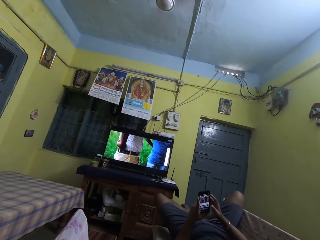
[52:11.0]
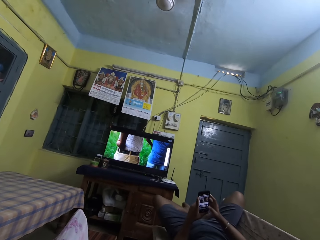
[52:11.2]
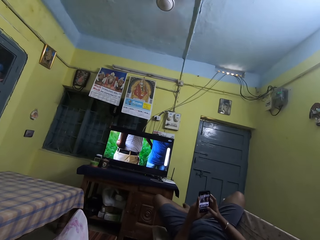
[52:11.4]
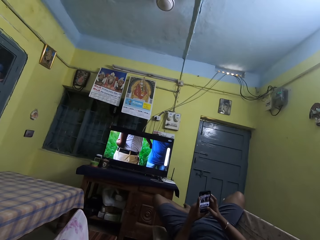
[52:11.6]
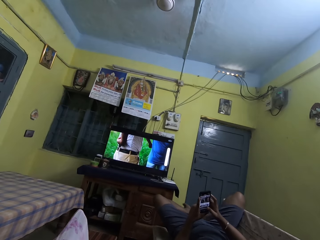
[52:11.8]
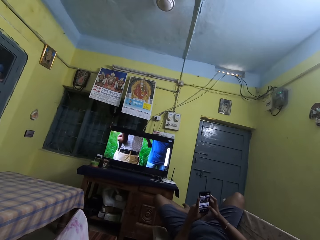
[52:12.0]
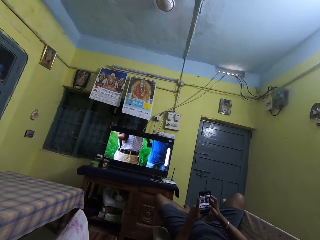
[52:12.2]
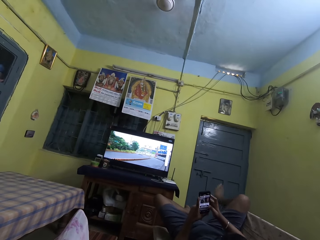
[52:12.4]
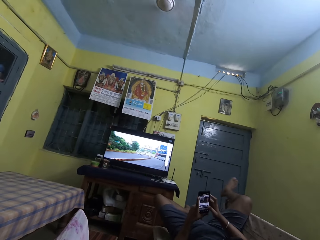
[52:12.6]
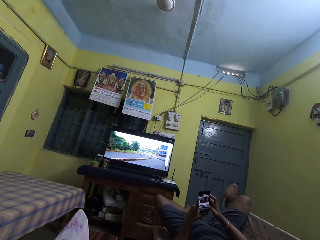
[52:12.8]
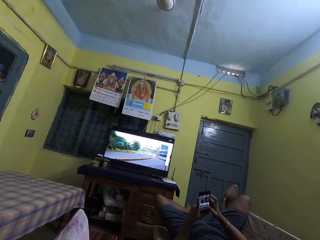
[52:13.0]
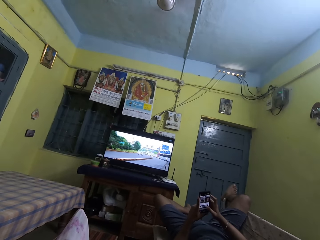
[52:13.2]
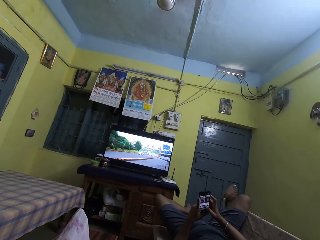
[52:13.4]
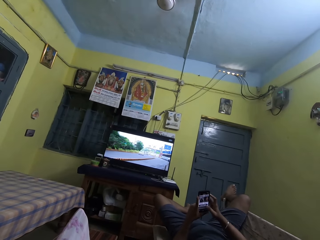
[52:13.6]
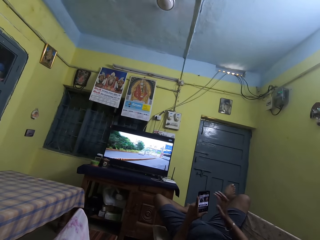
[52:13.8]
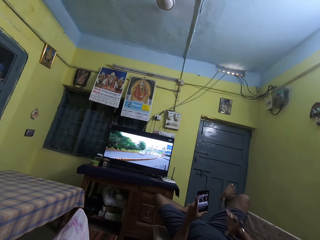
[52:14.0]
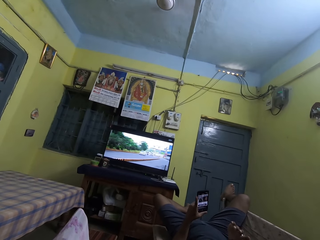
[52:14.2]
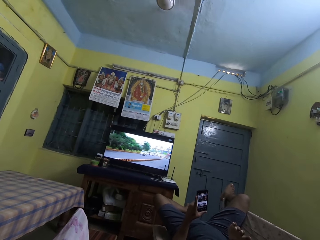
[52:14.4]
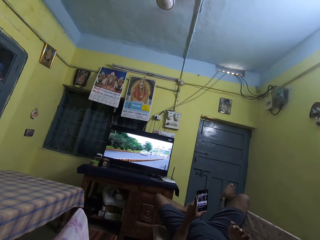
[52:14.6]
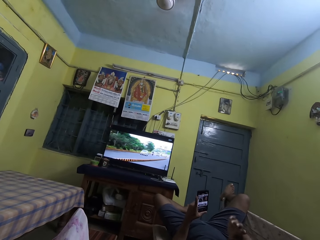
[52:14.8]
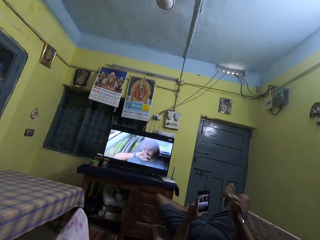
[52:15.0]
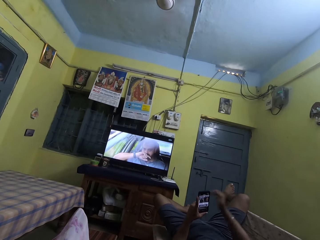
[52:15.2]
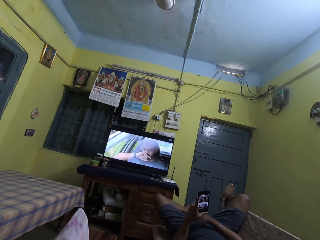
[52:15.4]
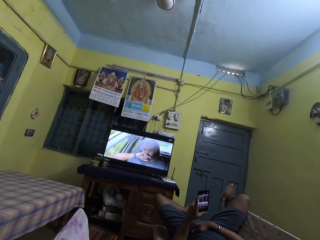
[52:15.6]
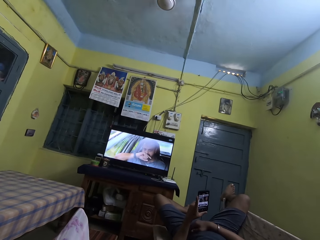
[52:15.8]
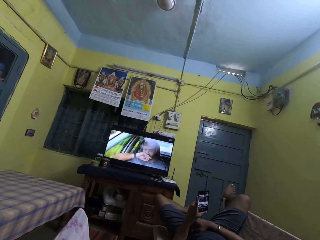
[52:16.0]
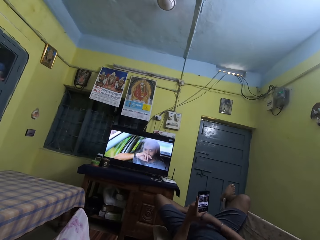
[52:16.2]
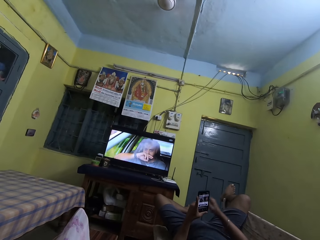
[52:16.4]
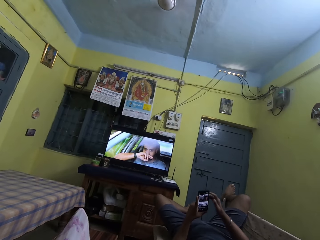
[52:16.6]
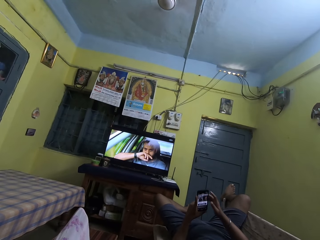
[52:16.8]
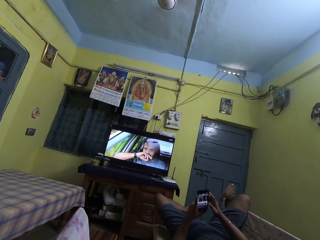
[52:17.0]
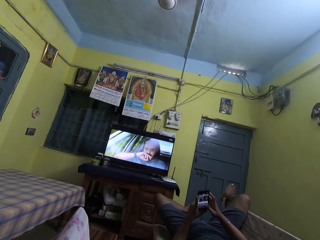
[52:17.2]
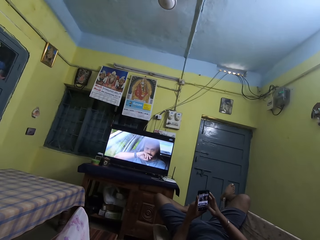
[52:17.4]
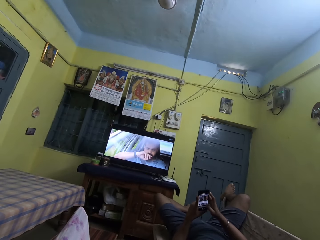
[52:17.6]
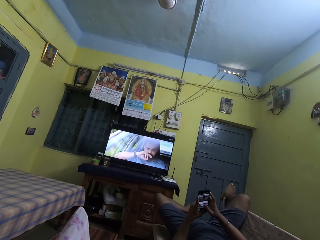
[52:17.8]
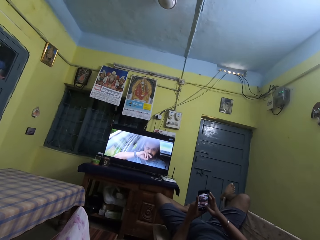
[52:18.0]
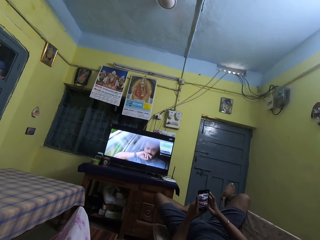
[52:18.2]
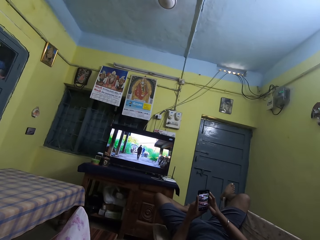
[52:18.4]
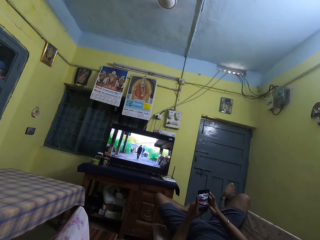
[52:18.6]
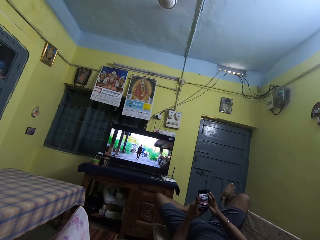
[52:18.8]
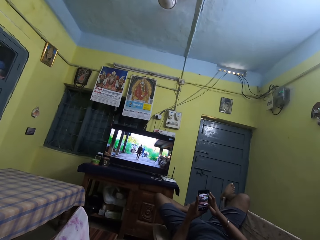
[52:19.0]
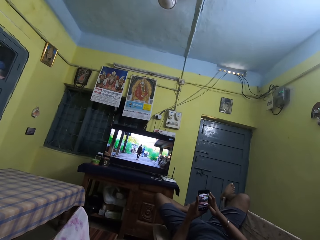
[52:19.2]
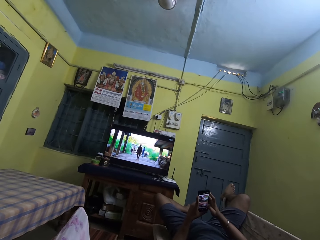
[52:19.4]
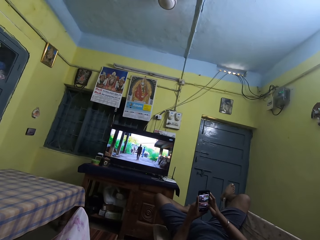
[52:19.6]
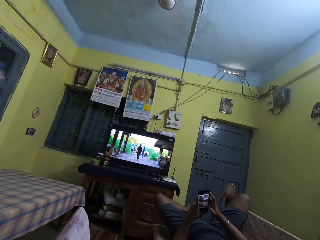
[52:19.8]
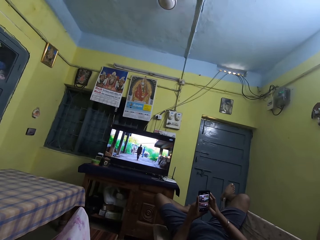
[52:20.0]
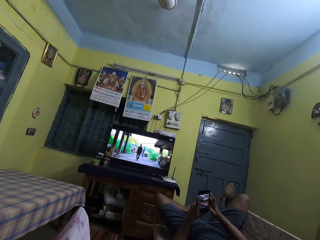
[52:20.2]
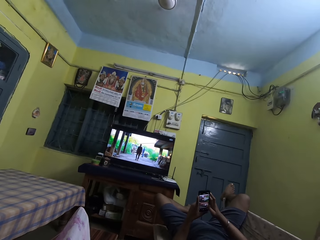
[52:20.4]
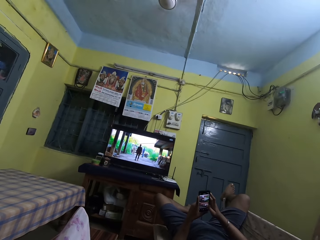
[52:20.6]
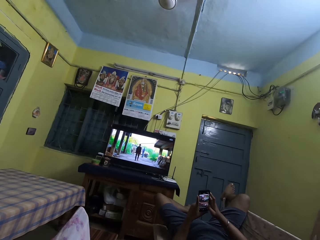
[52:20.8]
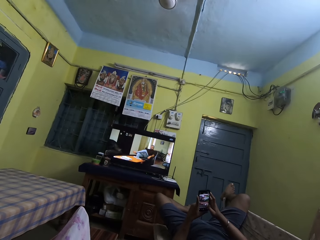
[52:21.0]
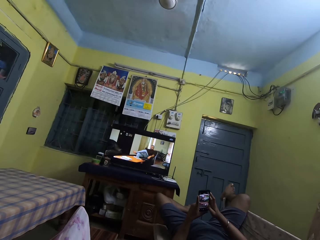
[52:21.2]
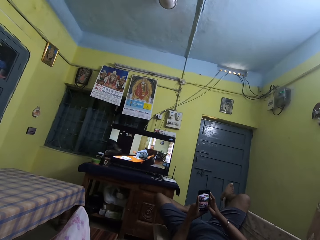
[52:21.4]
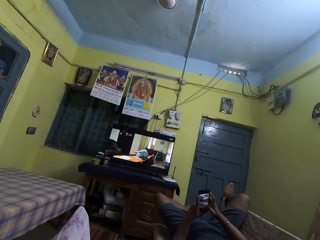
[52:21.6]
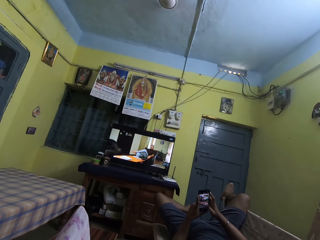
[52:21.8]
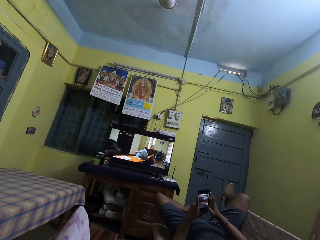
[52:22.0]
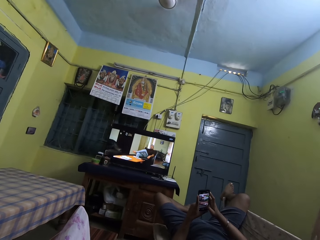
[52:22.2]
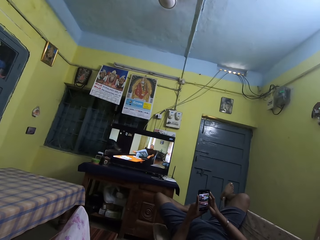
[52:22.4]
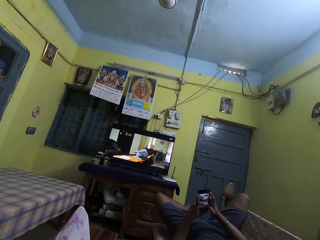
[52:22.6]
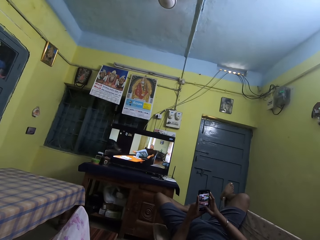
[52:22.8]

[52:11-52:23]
A man moves his leg. The man operates the phone with his right hand. The man moves the right leg on the chair. The man moves the right hand and touches his face with his right hand. The man touches his cloth with his right hand. The man drops his hand. The man operates the phone with his right hand.

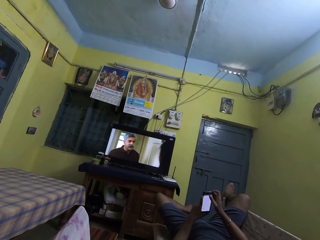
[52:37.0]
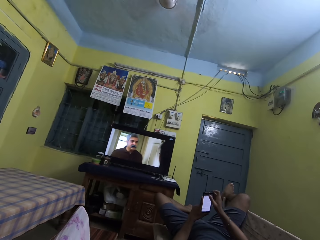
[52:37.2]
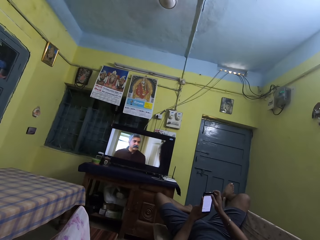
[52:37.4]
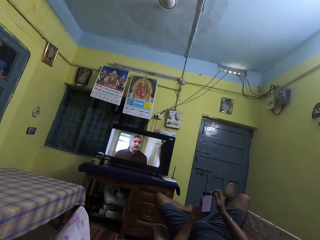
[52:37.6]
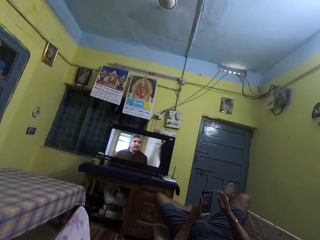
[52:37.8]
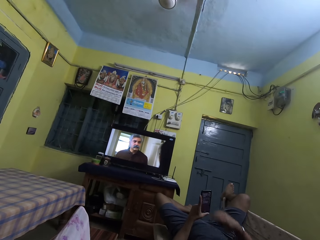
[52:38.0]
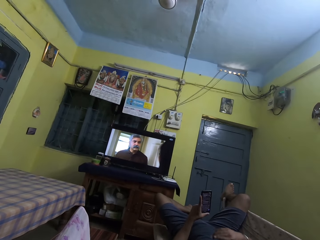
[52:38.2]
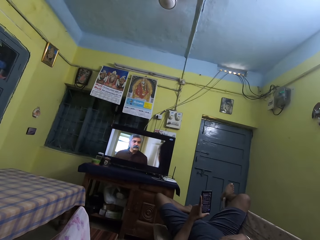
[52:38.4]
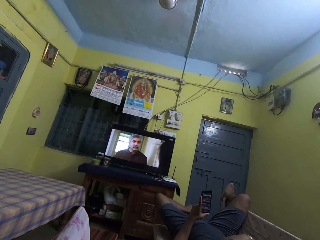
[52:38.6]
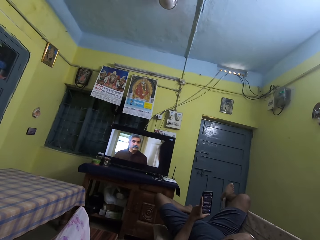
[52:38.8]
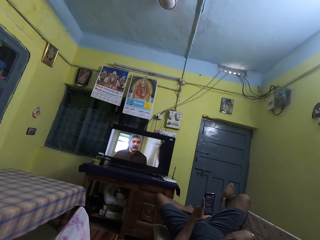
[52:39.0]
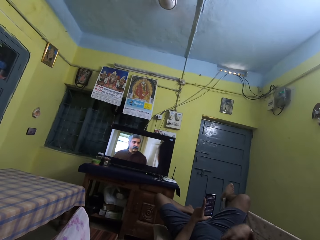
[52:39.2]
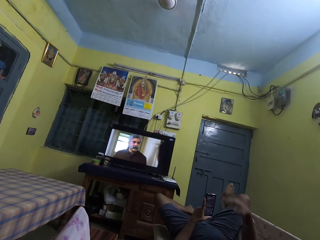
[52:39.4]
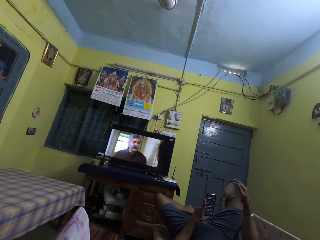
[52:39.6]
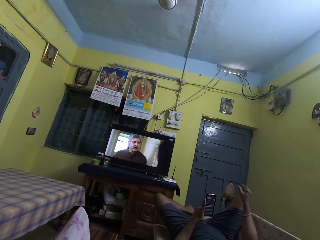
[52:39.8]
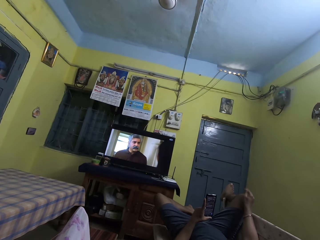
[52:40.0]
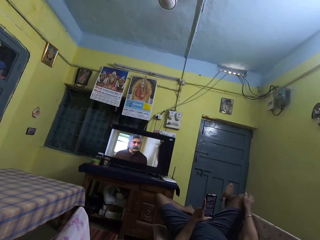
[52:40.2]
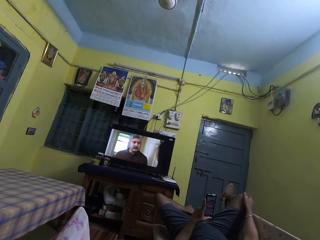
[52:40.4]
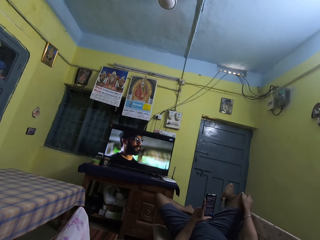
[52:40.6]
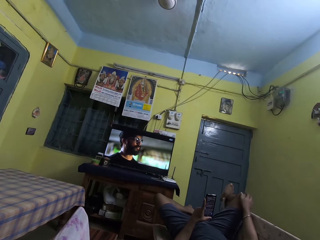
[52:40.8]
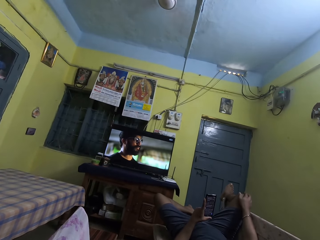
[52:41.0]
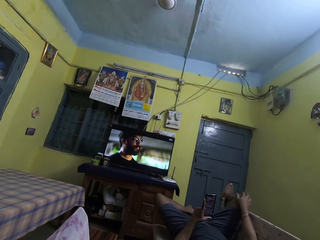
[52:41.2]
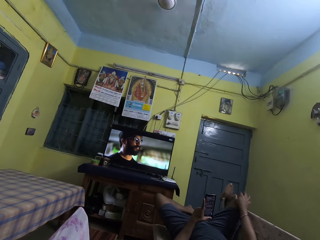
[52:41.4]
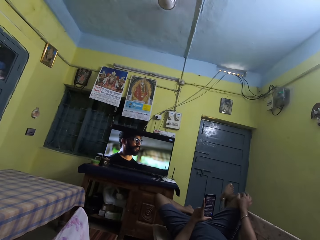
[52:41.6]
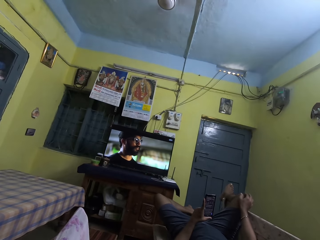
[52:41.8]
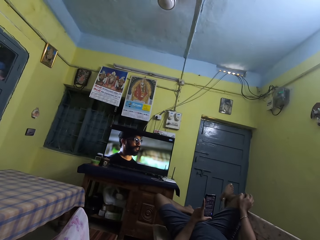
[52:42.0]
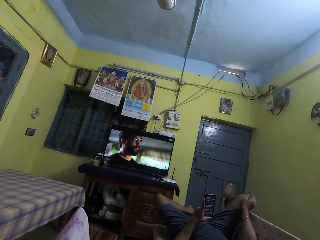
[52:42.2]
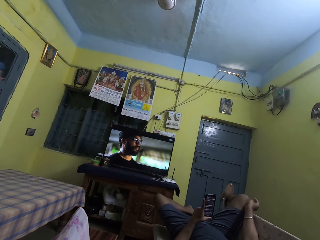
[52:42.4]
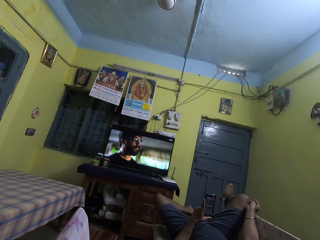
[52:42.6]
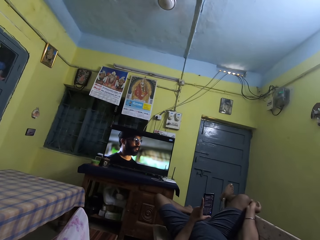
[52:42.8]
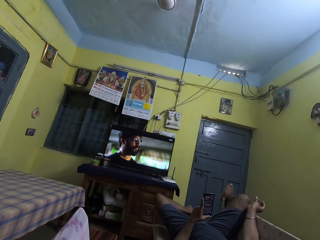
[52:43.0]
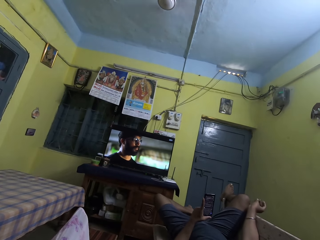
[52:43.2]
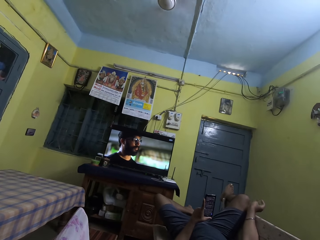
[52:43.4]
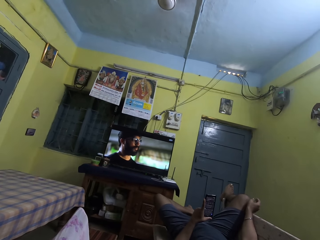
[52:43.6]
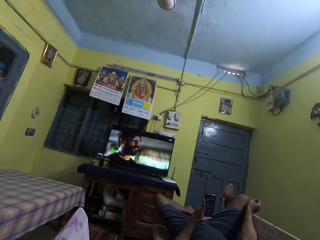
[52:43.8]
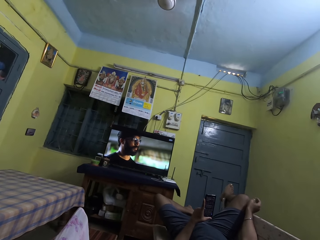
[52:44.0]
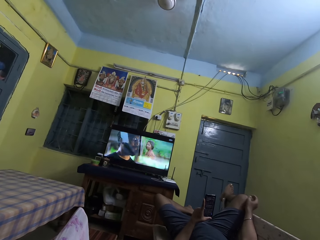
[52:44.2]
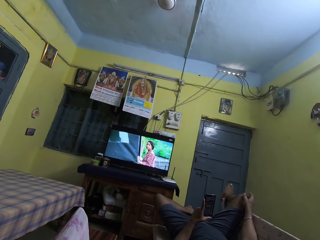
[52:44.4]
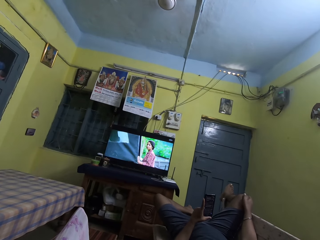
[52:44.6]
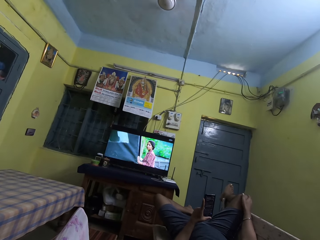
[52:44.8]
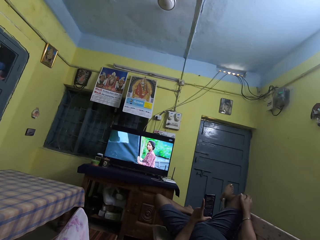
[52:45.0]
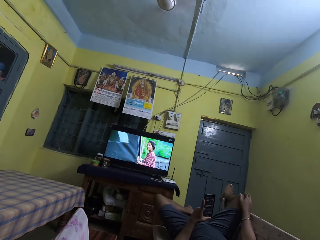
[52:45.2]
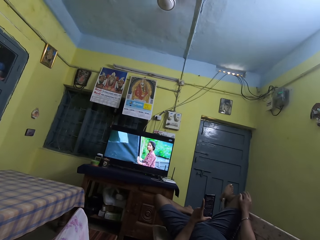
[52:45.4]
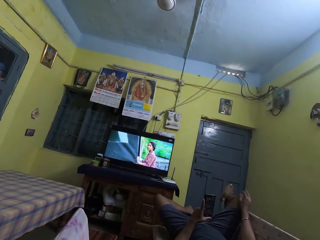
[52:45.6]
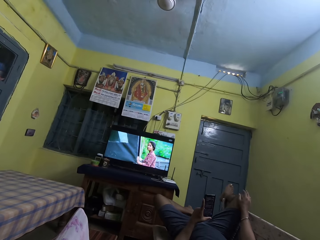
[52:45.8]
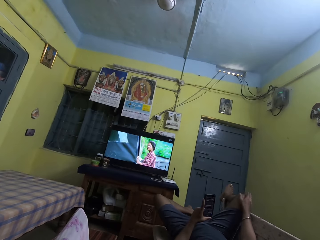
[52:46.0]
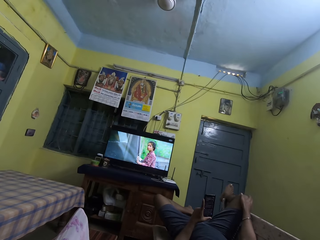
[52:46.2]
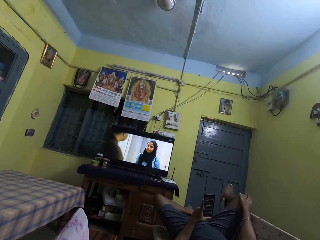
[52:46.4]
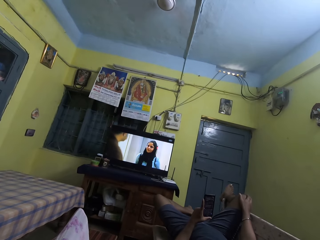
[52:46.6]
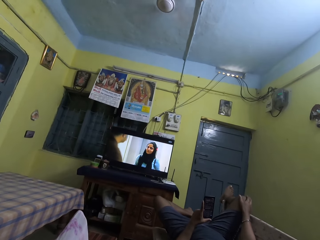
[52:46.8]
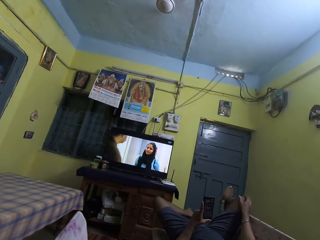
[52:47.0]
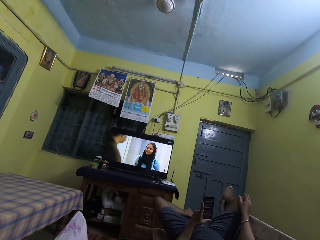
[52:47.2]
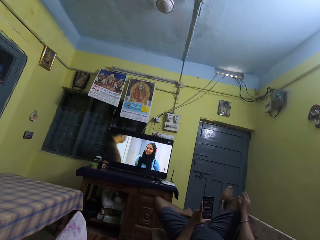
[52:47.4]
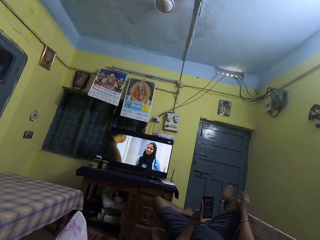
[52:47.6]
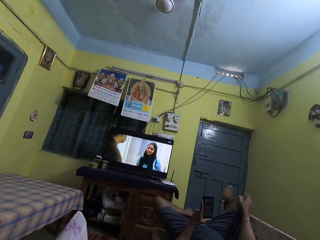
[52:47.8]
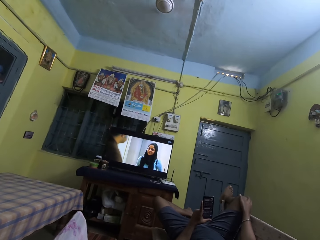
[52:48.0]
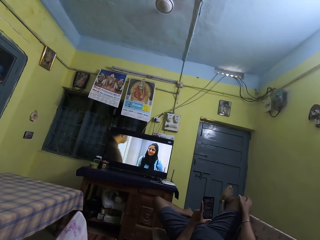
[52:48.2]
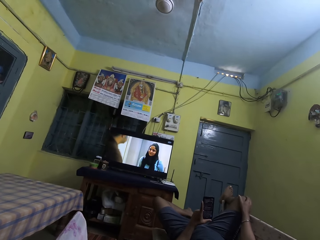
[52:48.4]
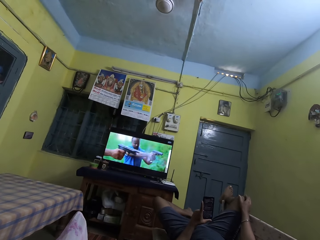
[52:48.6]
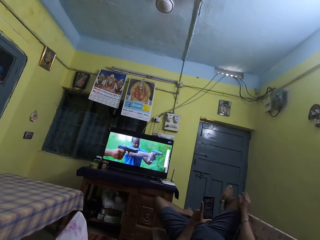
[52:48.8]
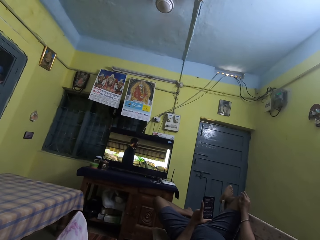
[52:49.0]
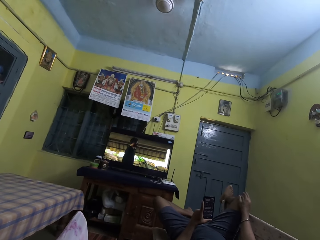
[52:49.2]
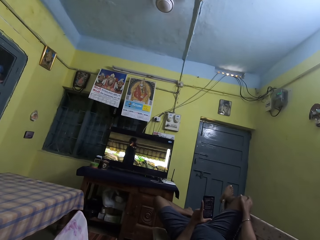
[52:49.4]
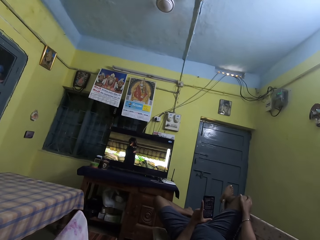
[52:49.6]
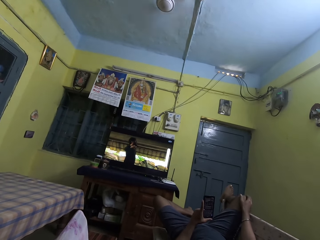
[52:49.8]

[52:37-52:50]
A man touches his face with his right hand. The man rubs his leg with his right hand.
